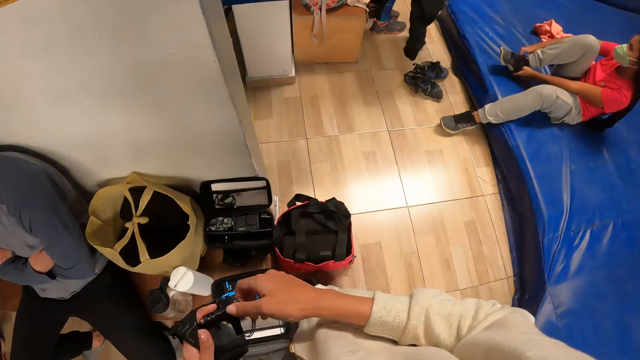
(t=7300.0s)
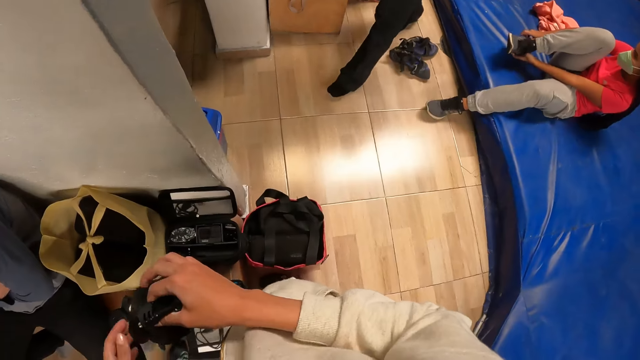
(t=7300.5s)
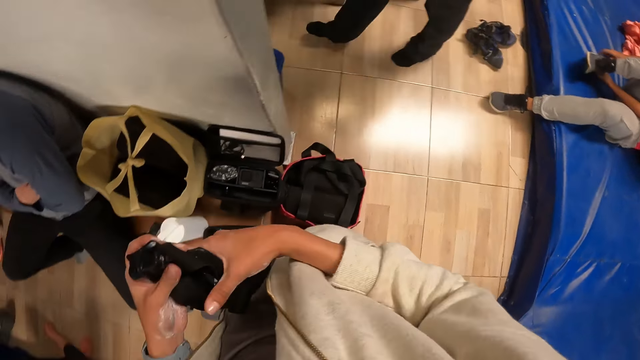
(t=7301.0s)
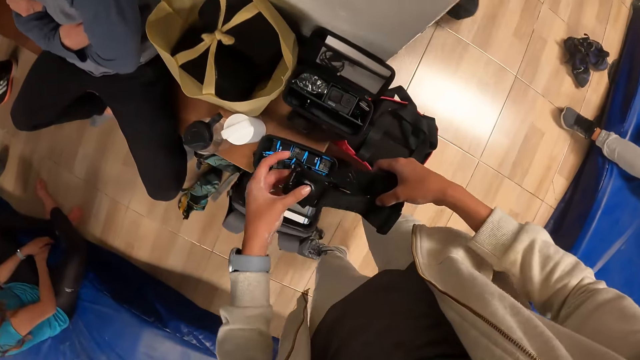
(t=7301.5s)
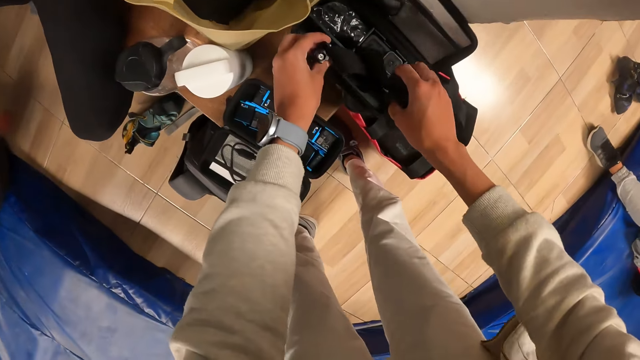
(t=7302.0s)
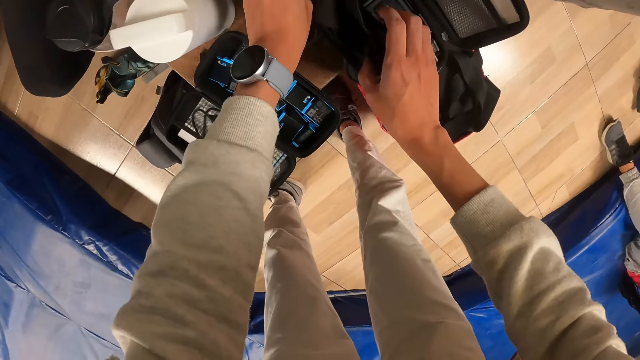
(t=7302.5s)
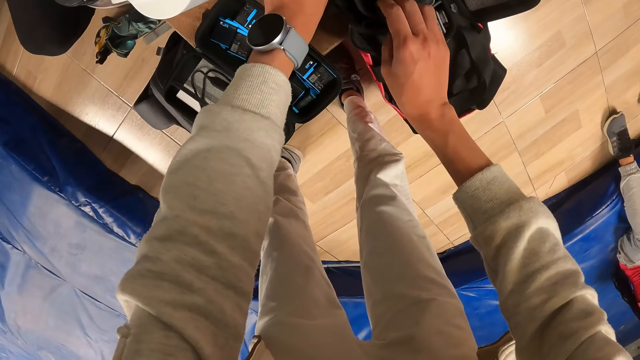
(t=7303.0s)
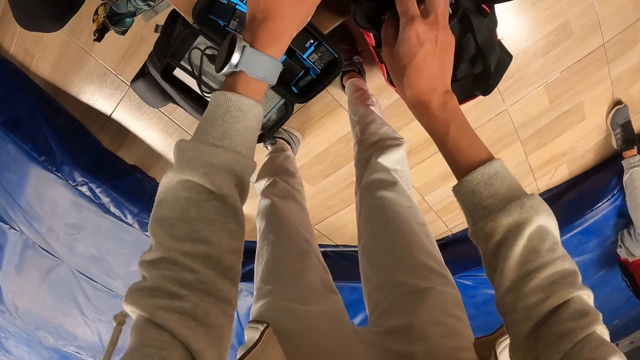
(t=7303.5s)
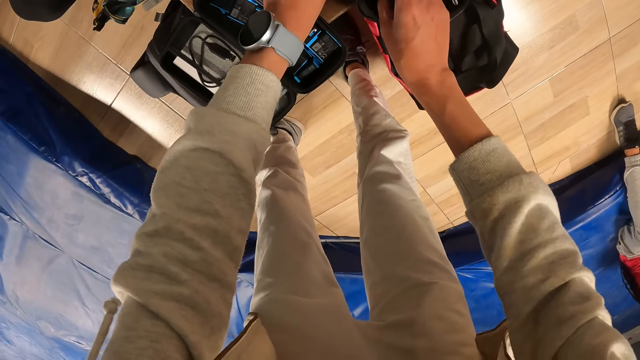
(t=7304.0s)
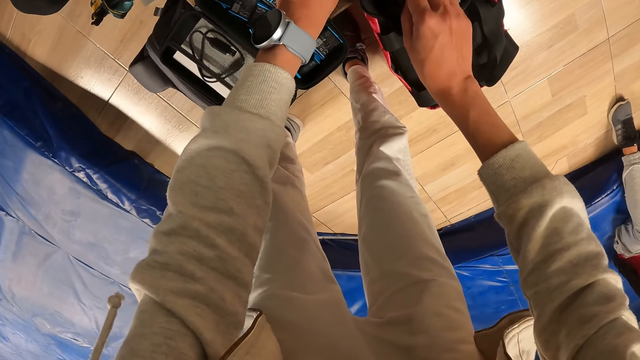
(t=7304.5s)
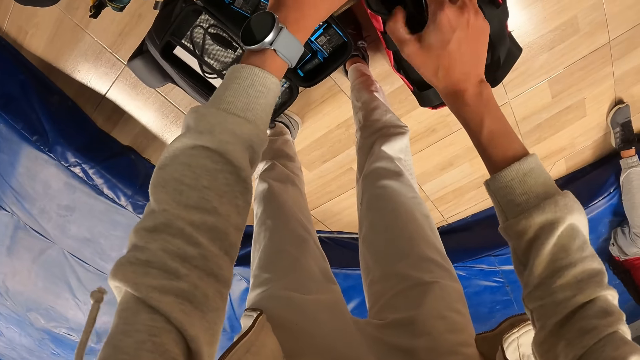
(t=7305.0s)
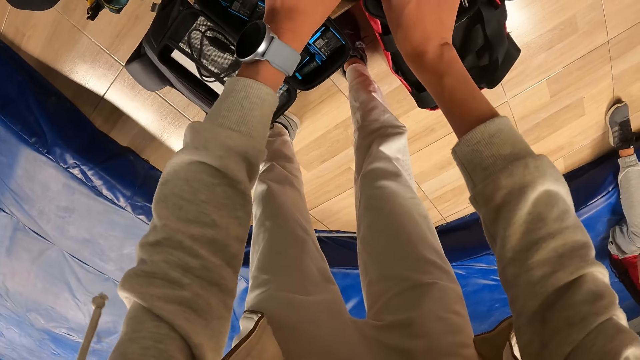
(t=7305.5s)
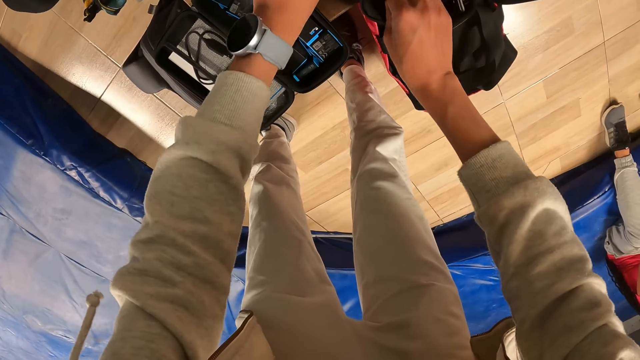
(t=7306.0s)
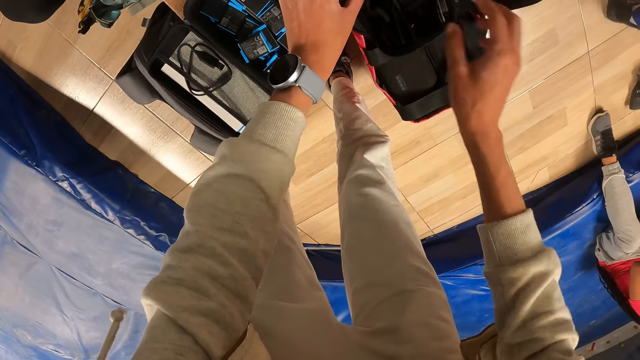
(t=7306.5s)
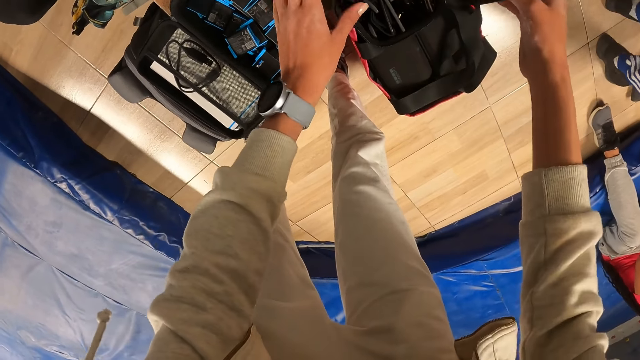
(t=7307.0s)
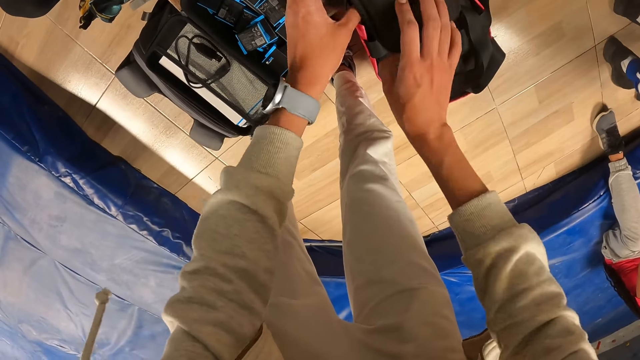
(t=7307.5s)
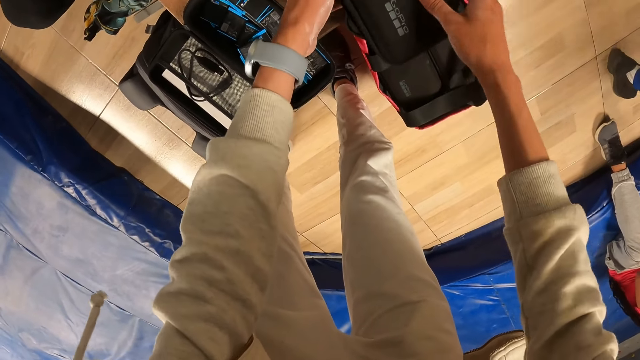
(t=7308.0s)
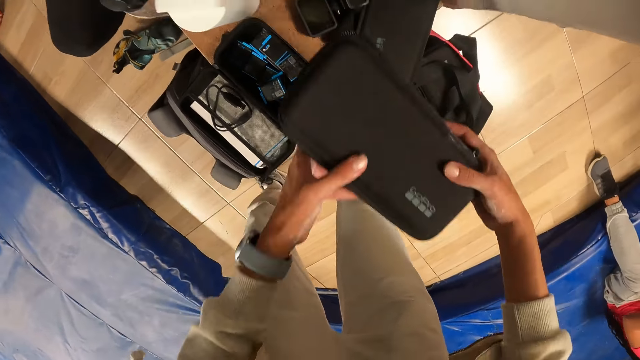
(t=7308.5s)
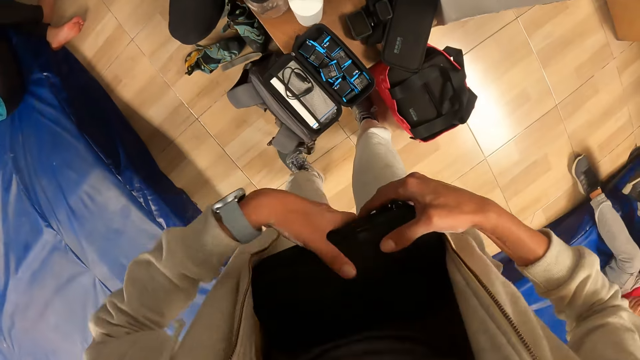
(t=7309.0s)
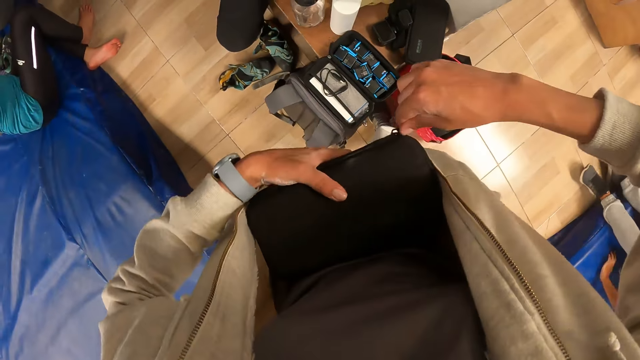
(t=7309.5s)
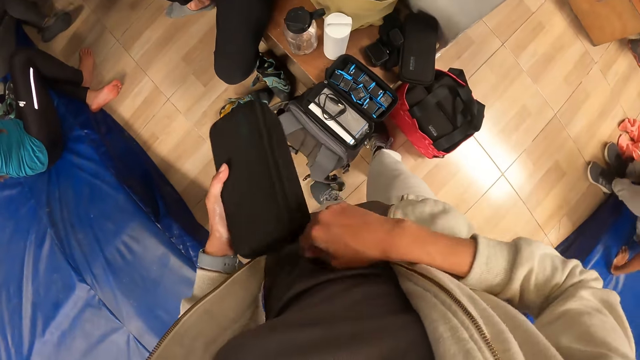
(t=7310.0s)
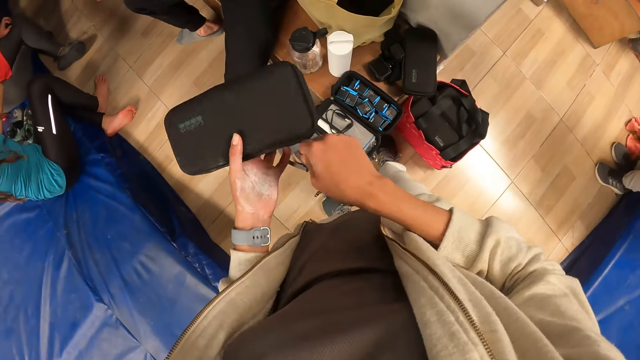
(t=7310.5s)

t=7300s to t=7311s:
The camera wearer drops the camera band in the purse with both hands. He closes the pouch with his right hand. He carries the pouch from the bench with both hands. He zips the pouch with his right hand.

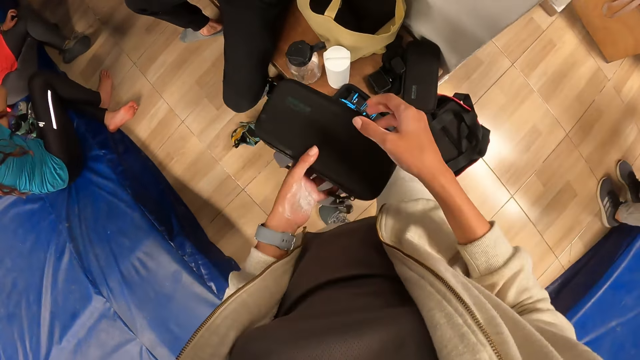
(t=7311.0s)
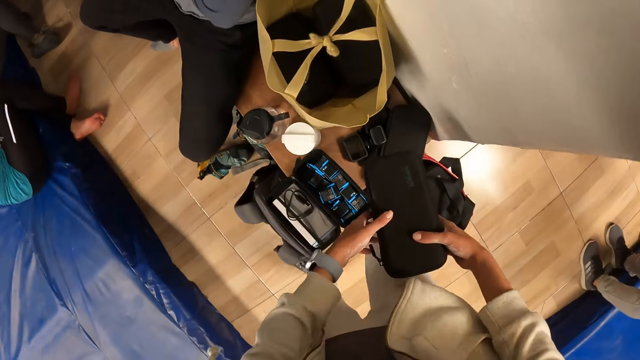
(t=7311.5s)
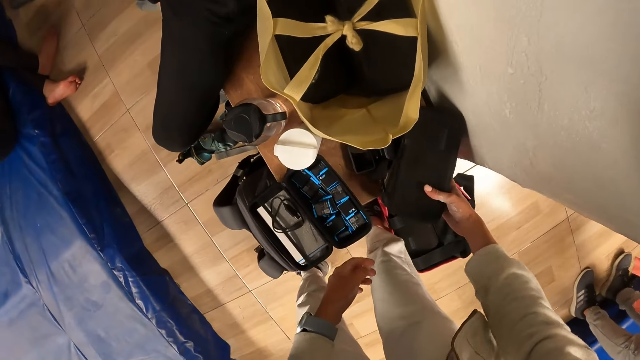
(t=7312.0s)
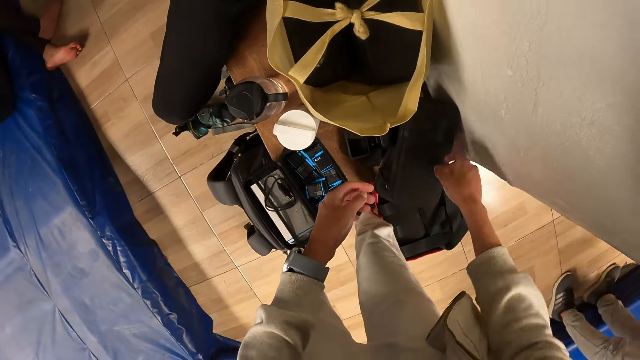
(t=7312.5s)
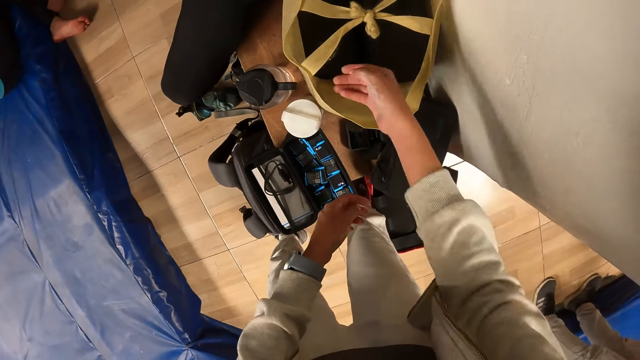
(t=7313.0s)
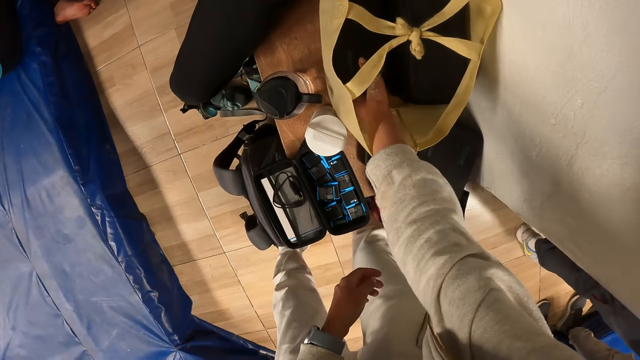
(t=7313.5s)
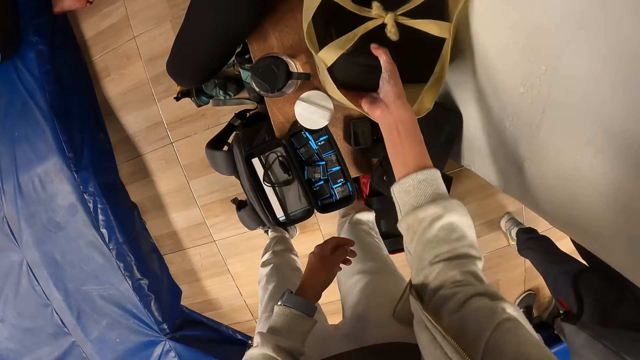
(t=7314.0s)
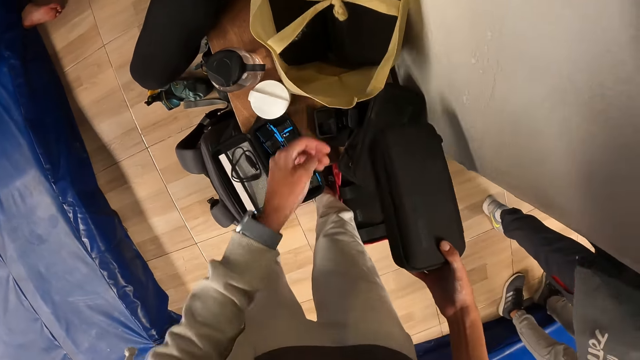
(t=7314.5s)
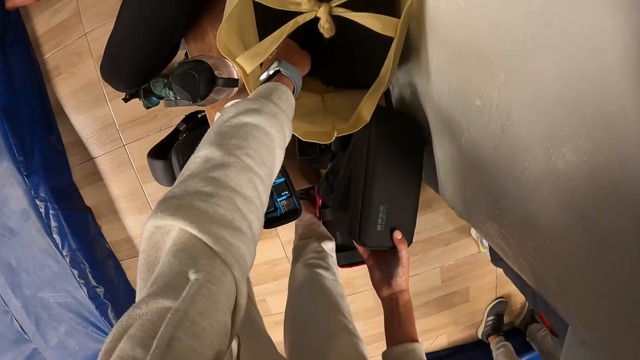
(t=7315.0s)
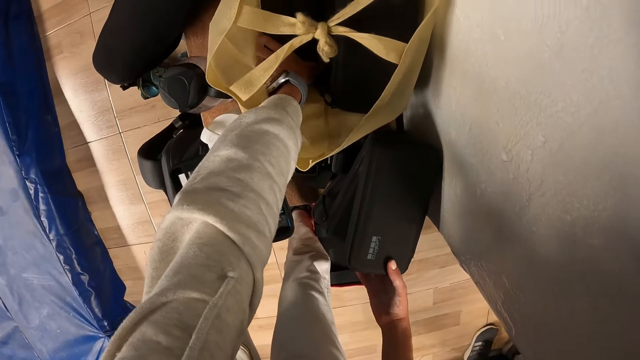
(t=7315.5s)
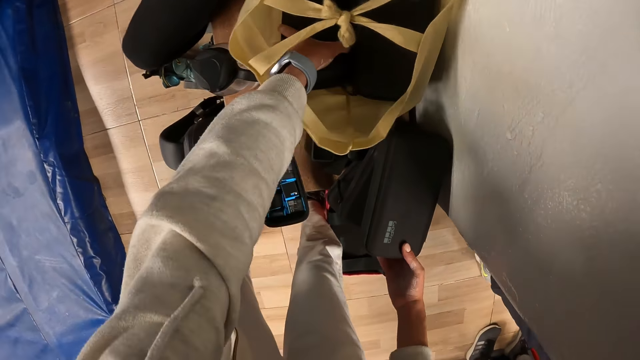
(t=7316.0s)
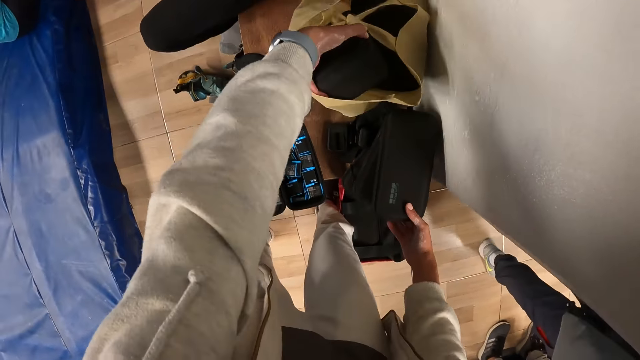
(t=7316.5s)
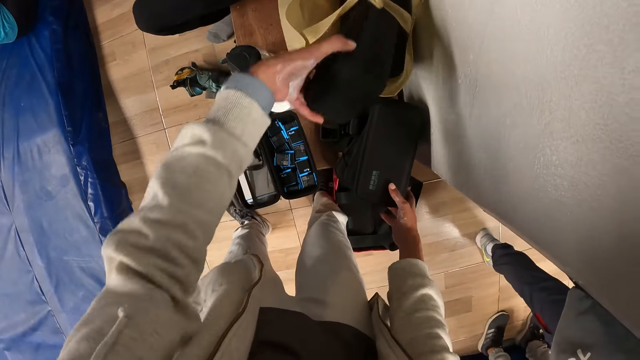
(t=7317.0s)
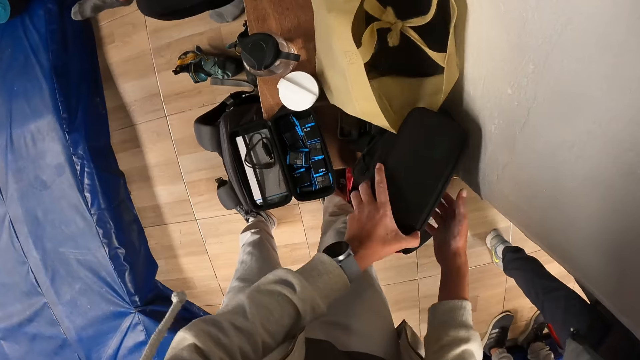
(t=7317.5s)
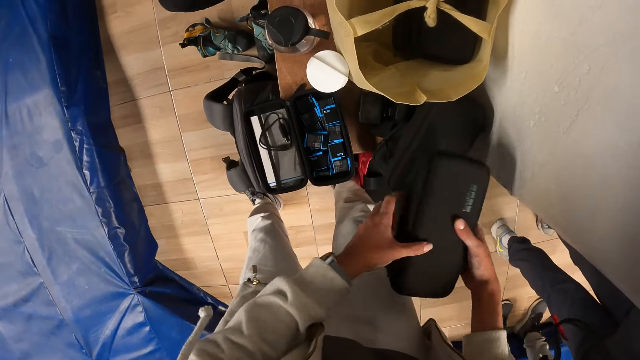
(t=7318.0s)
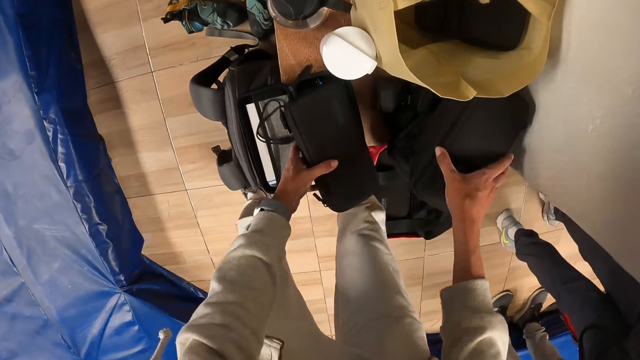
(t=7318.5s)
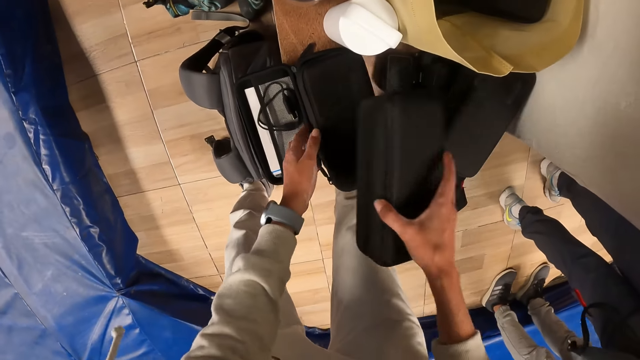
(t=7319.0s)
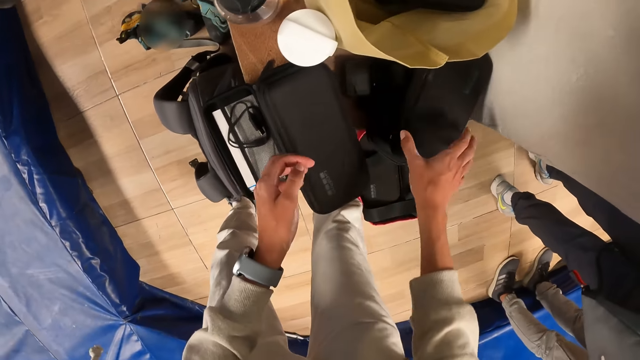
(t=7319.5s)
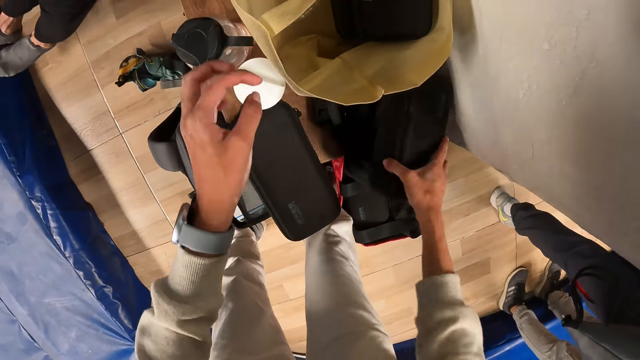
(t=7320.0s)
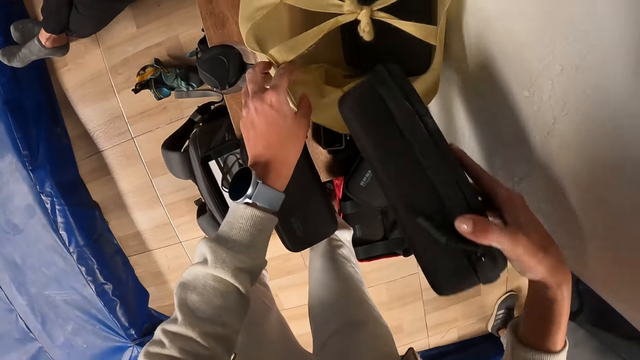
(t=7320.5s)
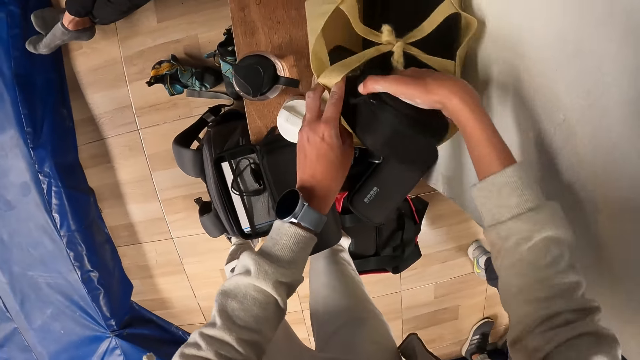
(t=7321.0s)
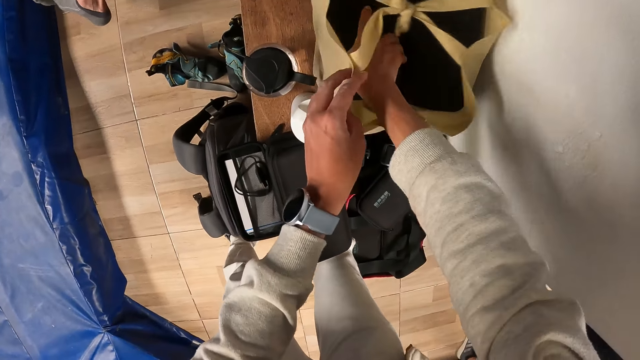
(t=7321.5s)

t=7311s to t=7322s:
The camera wearer drops the pouch or casing on the bench with his right hand. He picks up a pouch from a bag with his right hand. He does so again. He drops the pouch on the bench with his right hand. He drops the casing on the right hand. He holds the casing on the left hand. He picks up the pouch from the bench with his right hand. He drops the pouch on the bench with his left hand. He drops the pouch on the bench with his right hand. He picks up the pouch from the bench with his right hand. He holds the bag with the left hand. He puts the pouch in the bag with his right hand.
